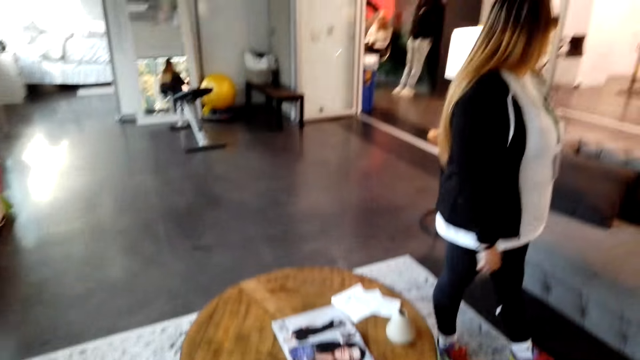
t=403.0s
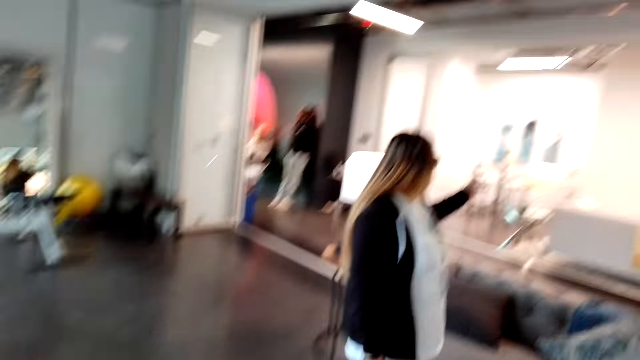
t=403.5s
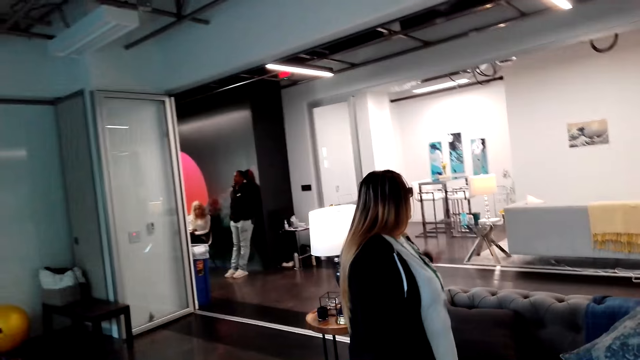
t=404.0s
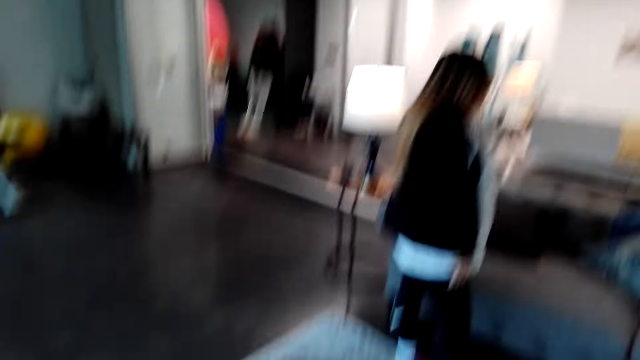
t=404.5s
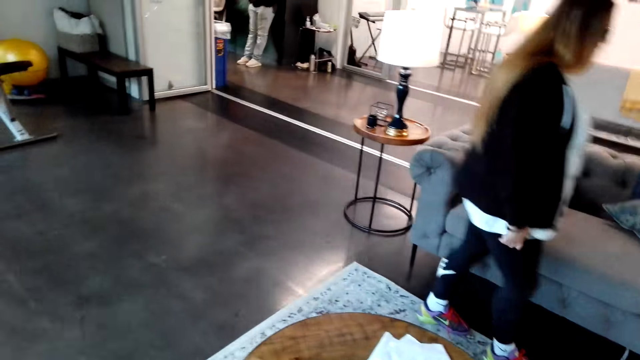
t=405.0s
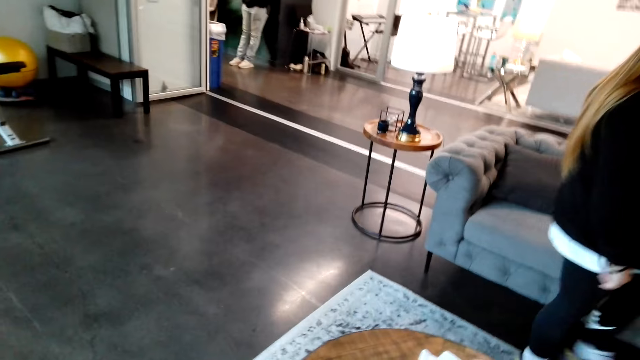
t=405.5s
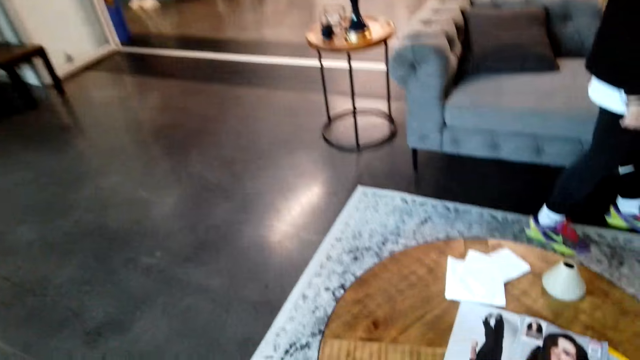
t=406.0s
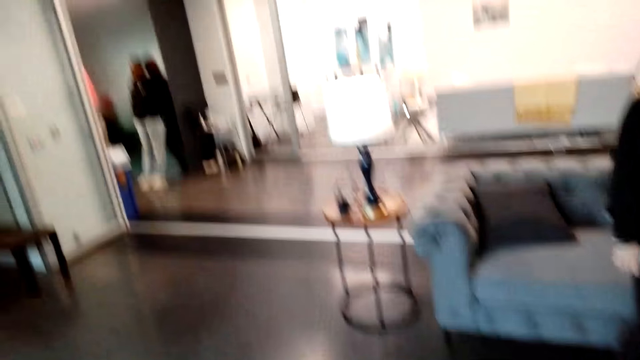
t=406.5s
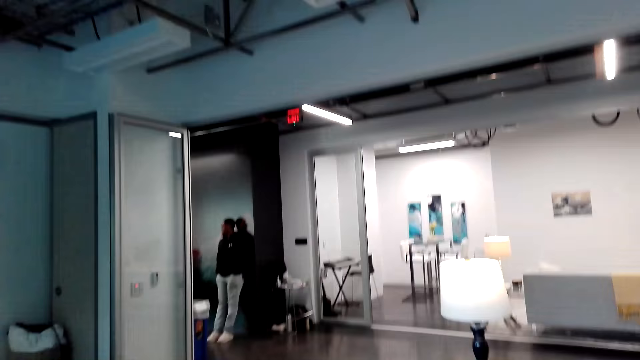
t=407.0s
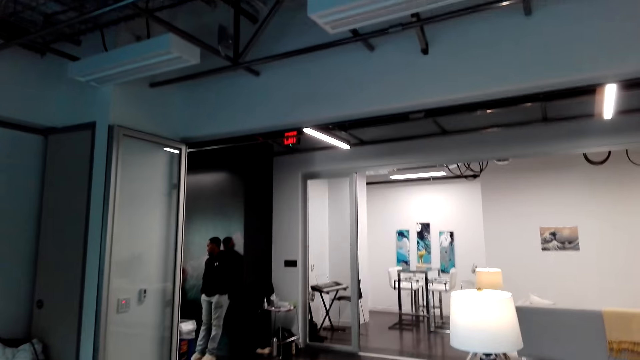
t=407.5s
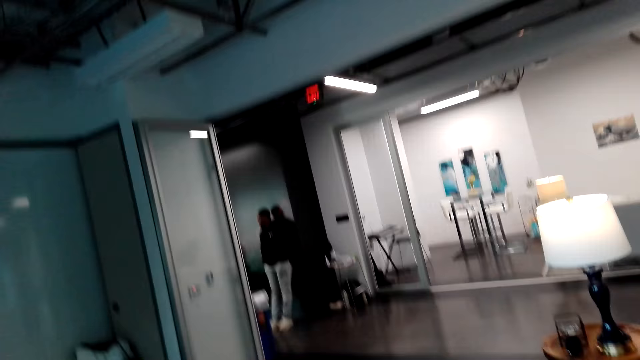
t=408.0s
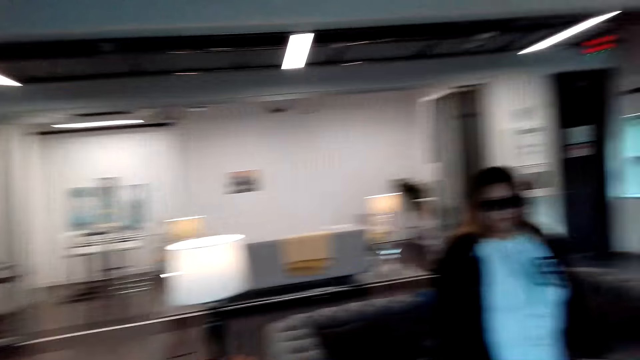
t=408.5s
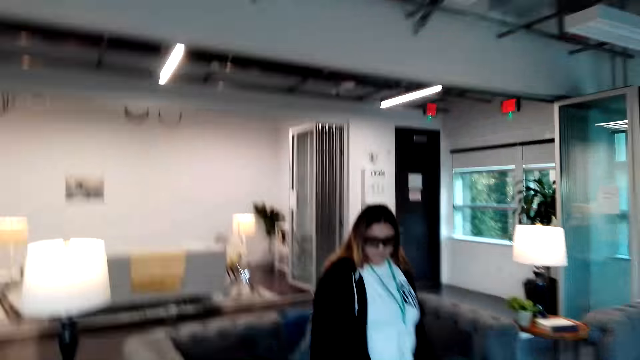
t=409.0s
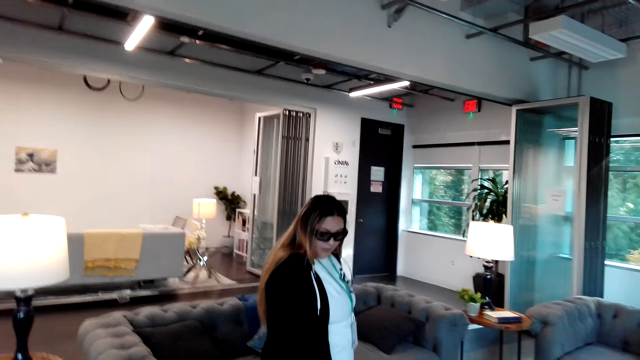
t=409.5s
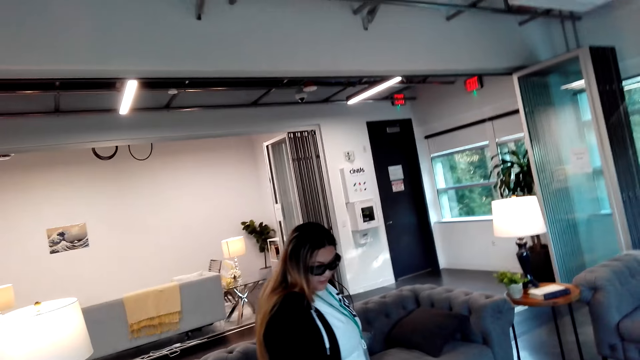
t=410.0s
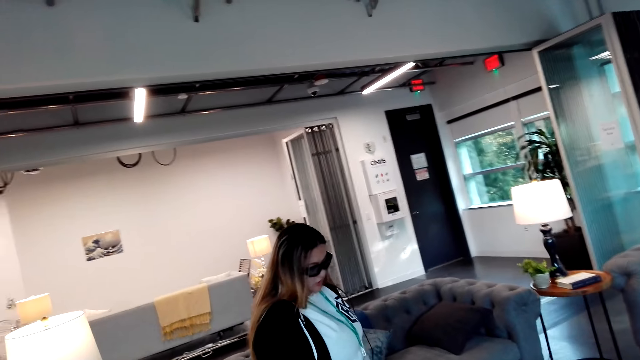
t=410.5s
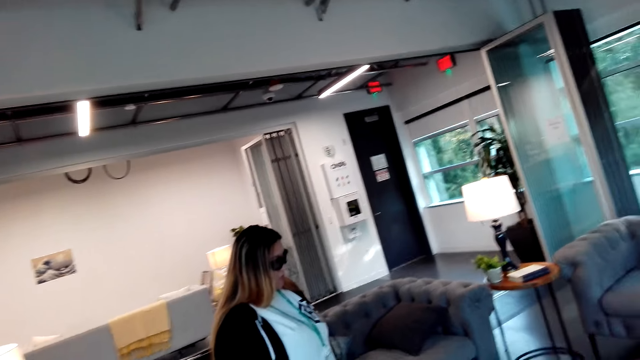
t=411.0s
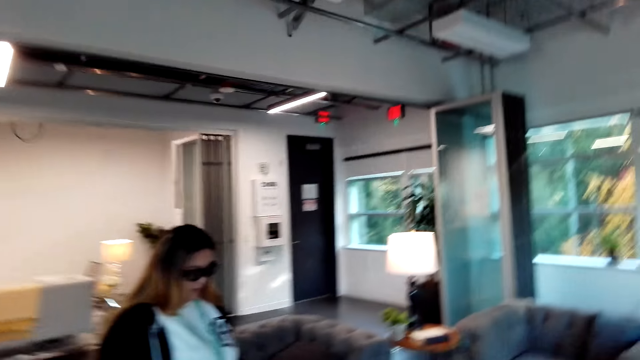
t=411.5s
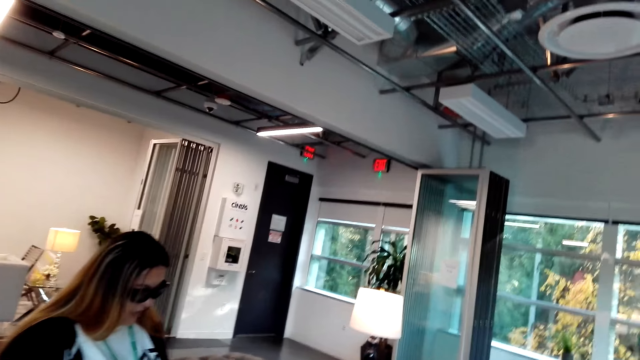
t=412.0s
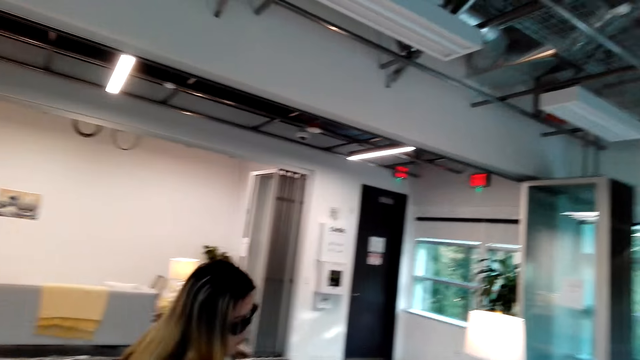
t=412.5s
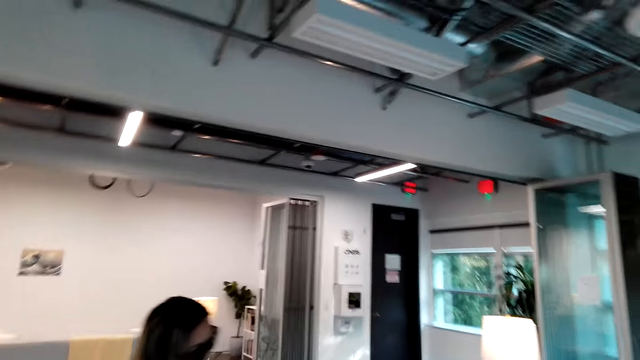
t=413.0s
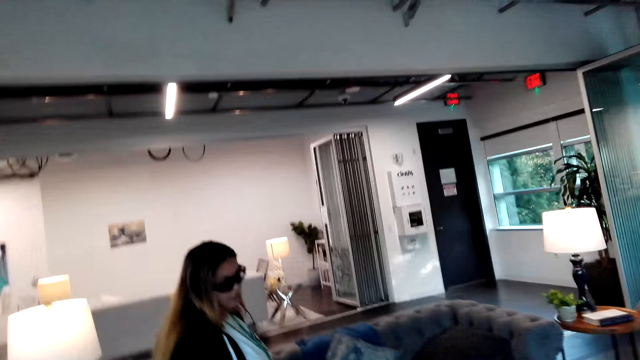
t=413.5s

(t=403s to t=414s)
The woman points in the house. The camera wearer talks to the woman.

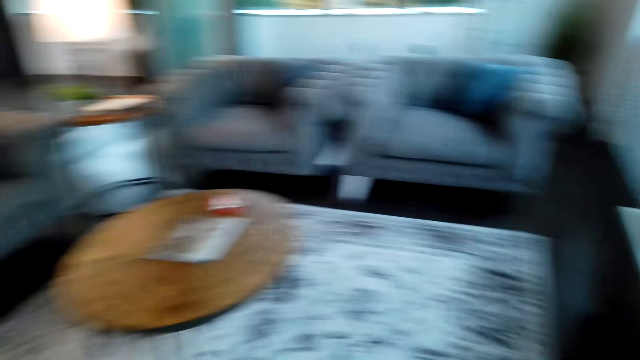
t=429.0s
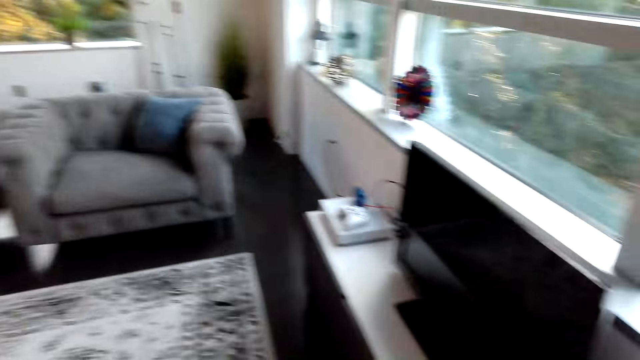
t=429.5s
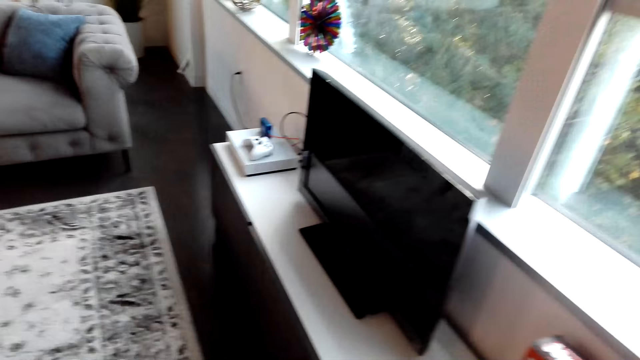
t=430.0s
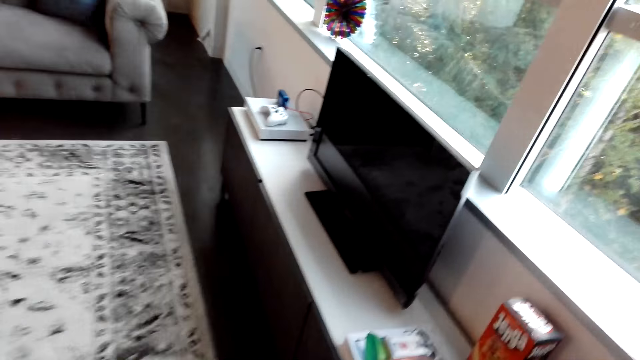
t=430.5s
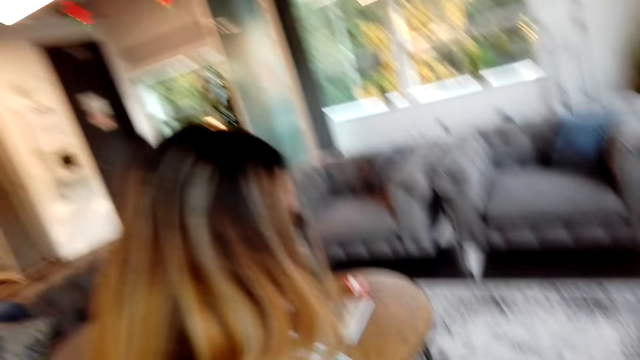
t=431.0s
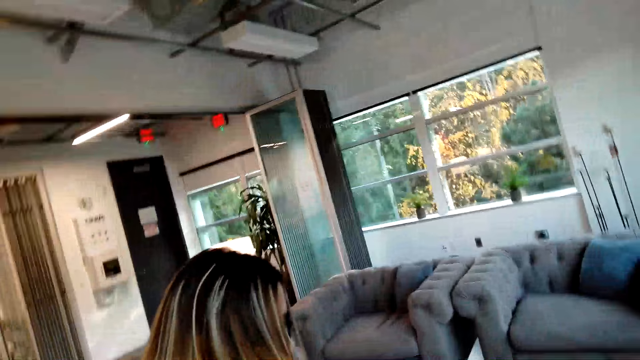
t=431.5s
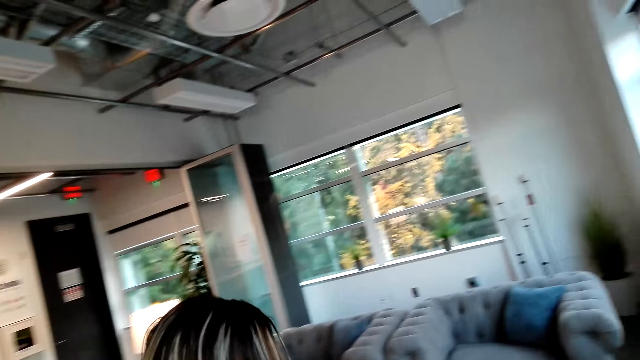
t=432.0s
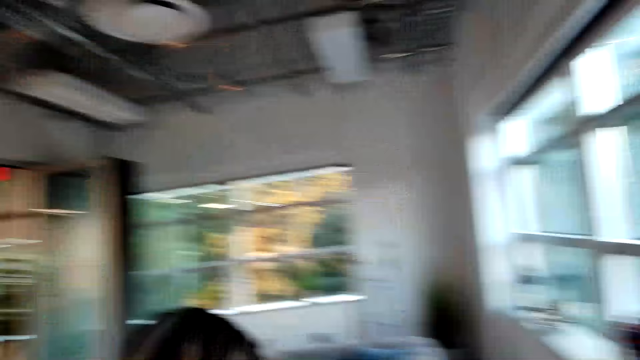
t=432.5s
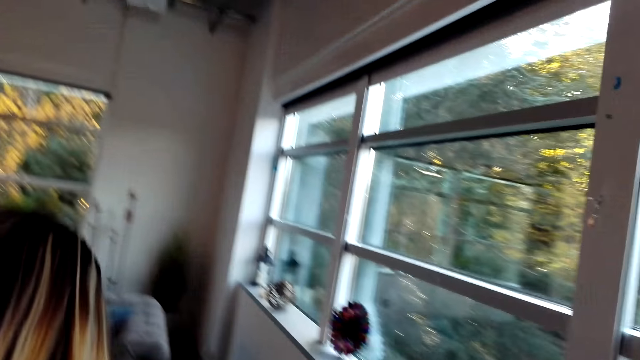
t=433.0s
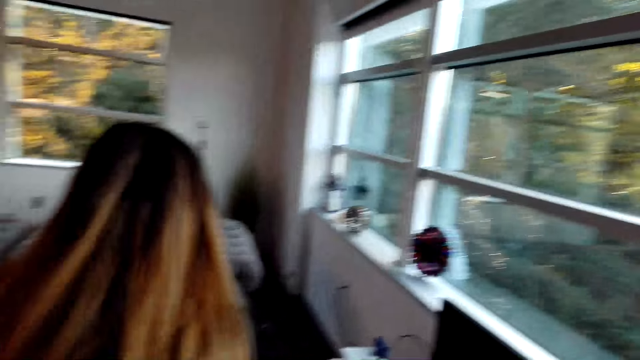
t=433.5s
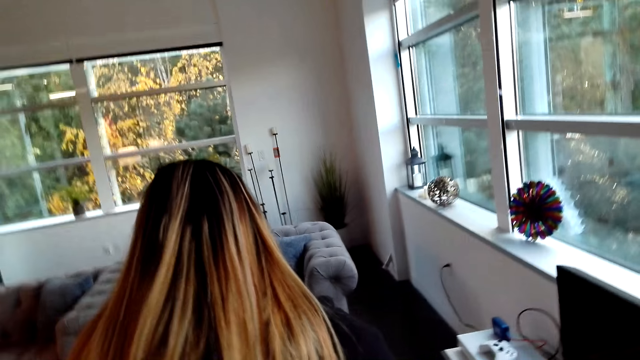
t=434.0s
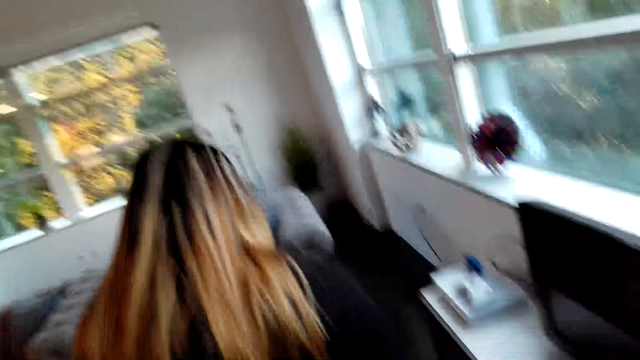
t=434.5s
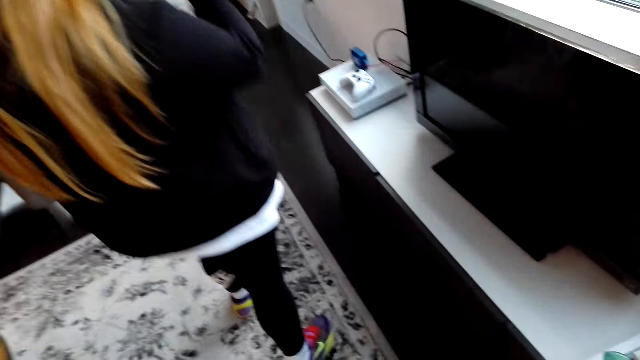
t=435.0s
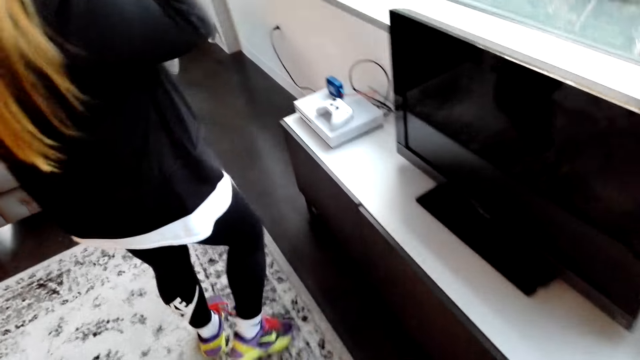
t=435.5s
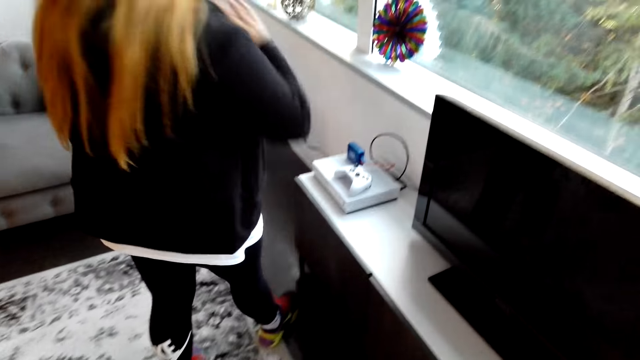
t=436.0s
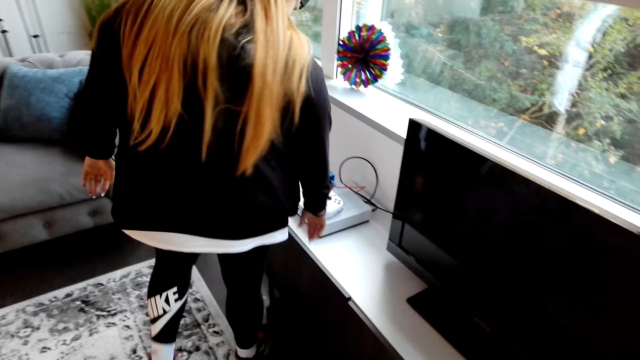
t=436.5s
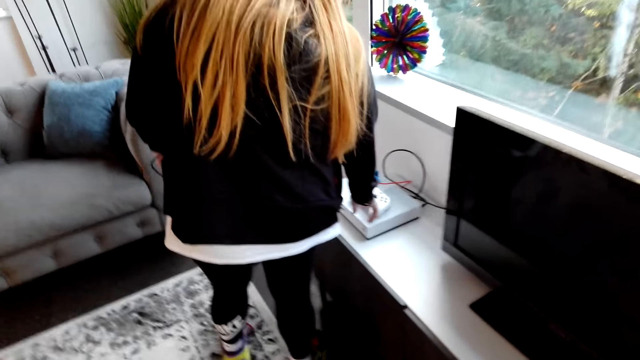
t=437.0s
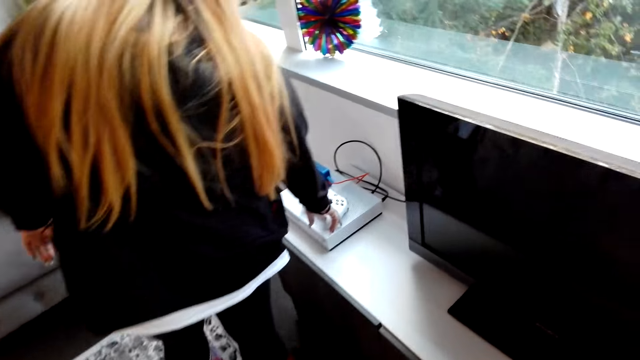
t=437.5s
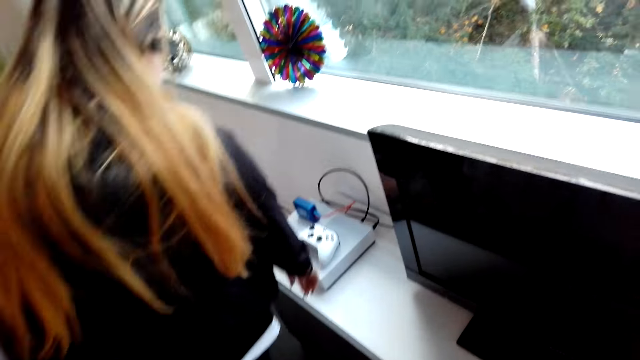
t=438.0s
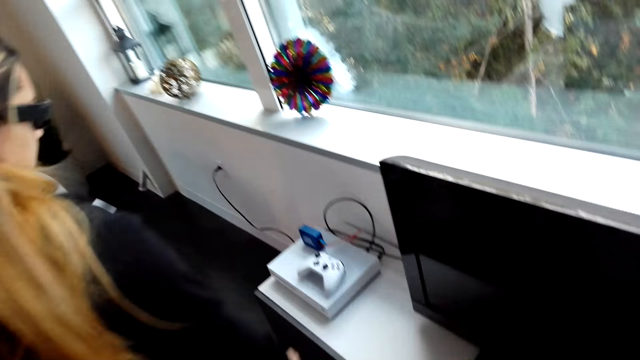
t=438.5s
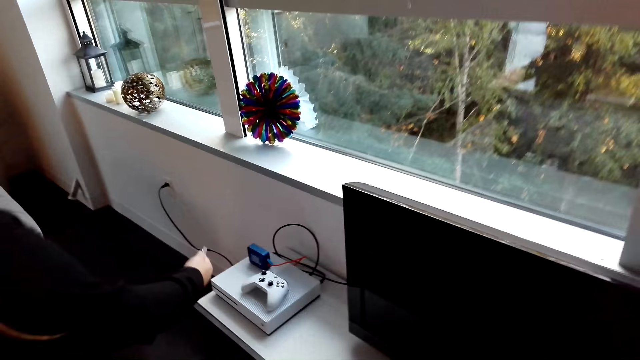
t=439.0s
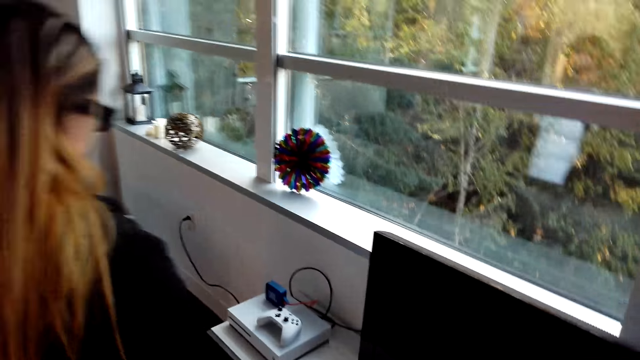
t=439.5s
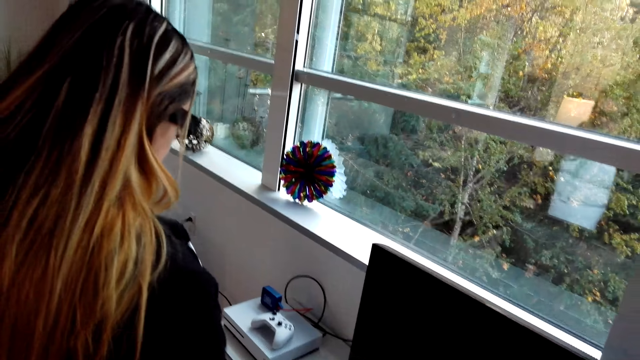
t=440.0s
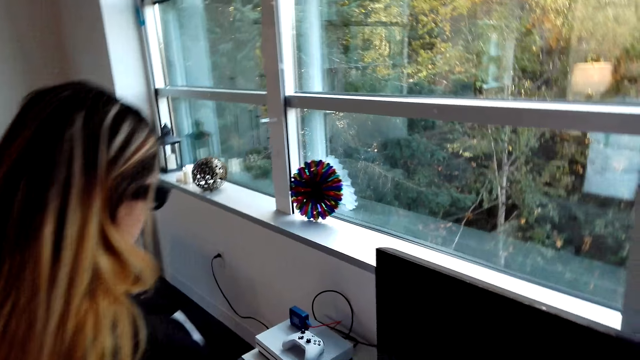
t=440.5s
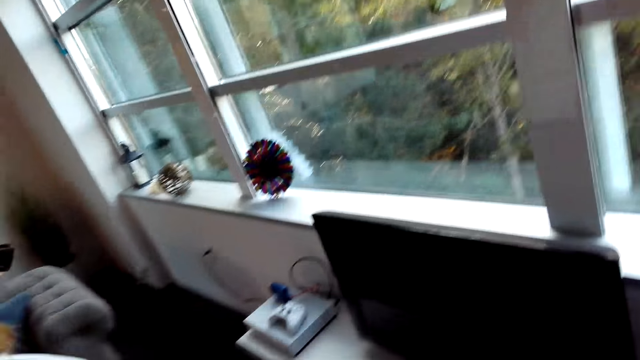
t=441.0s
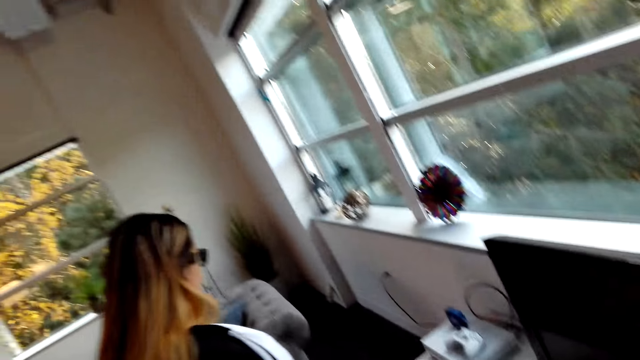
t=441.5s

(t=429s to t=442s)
The camera wearer looks at the TV. The woman walks in the house and touches the PlayStation.
